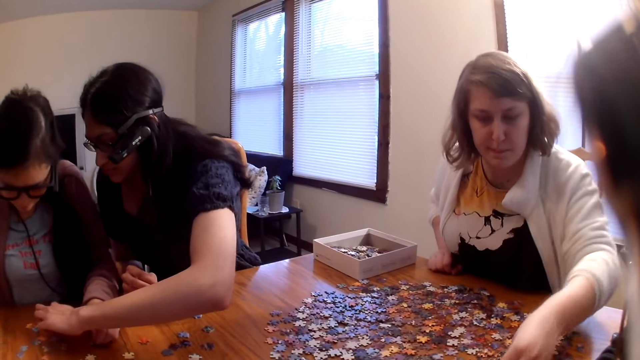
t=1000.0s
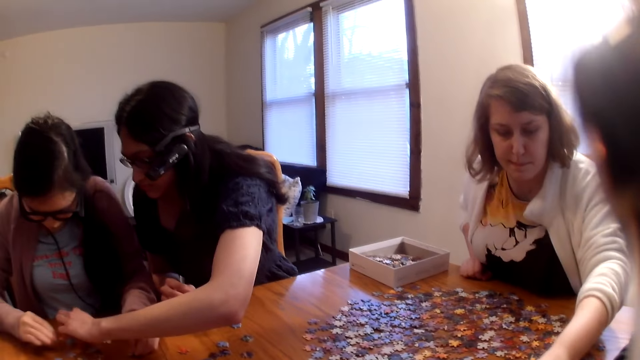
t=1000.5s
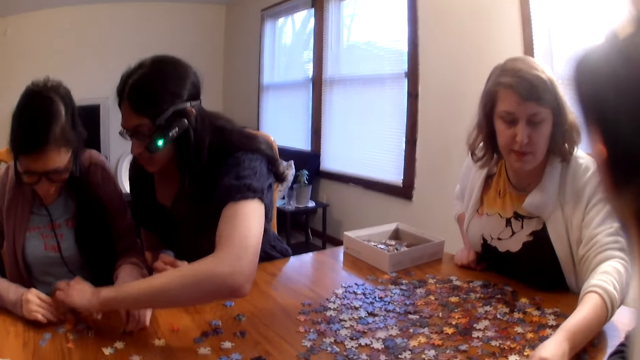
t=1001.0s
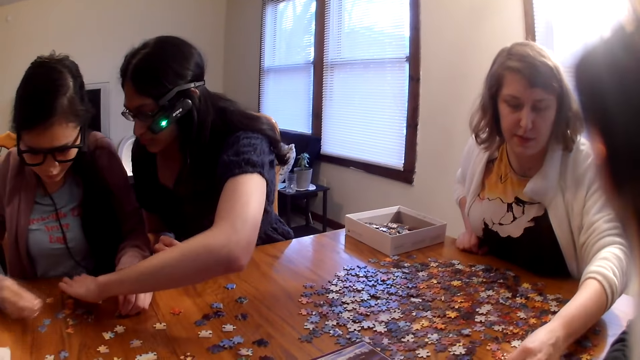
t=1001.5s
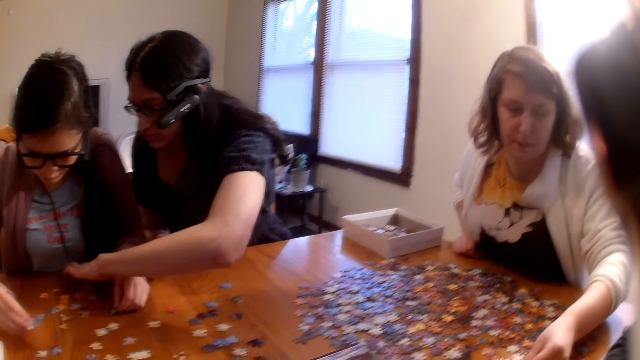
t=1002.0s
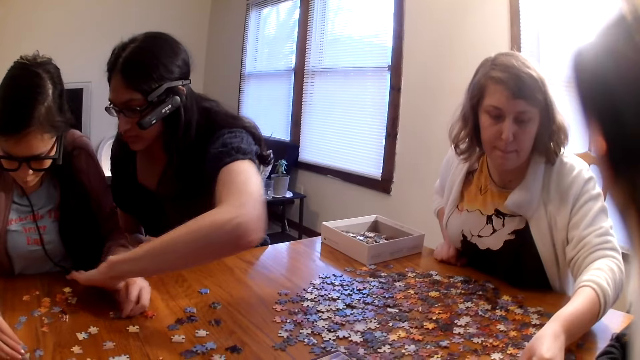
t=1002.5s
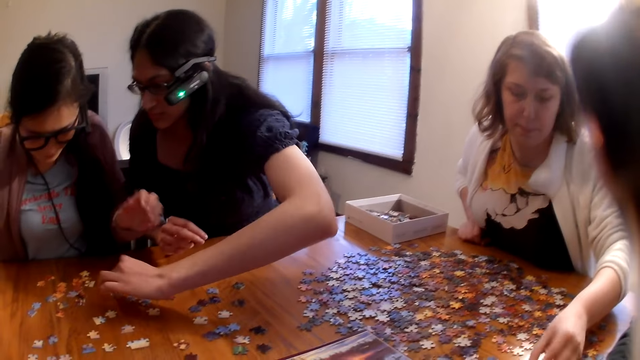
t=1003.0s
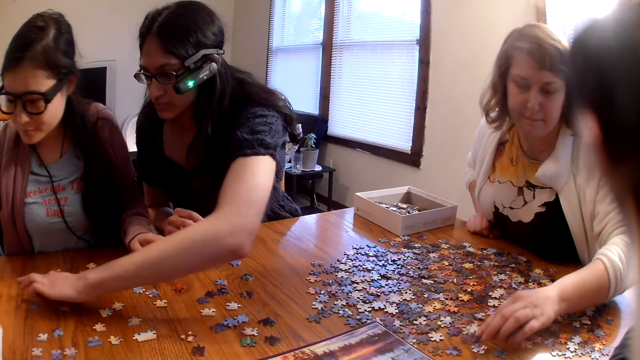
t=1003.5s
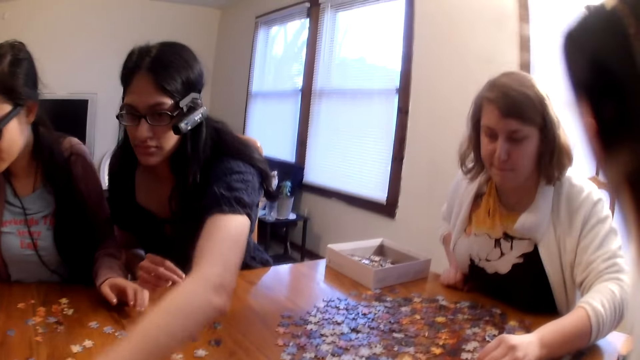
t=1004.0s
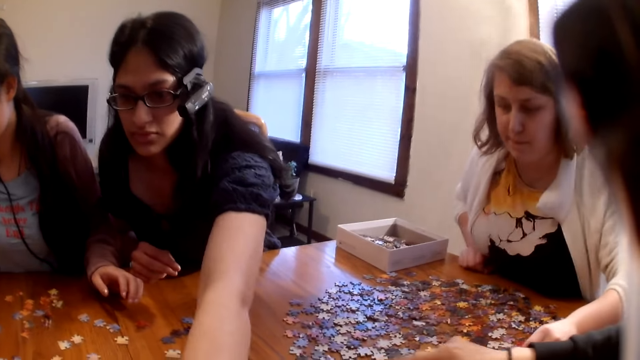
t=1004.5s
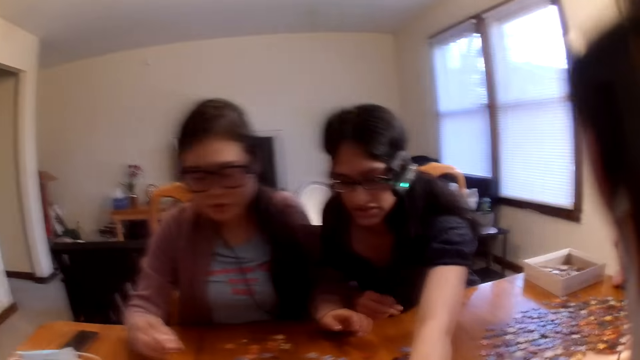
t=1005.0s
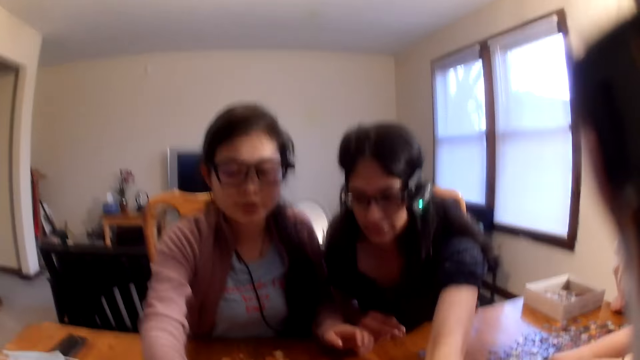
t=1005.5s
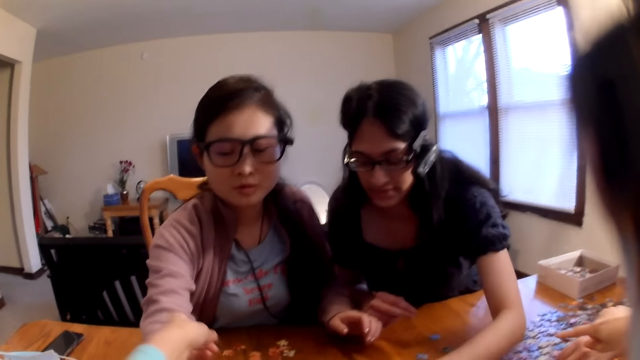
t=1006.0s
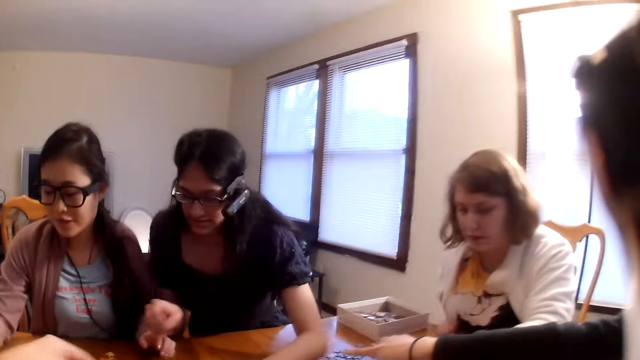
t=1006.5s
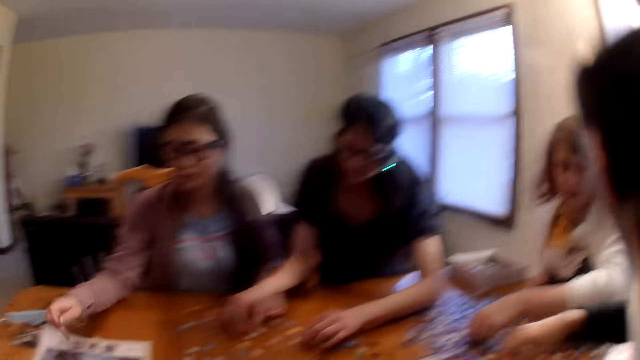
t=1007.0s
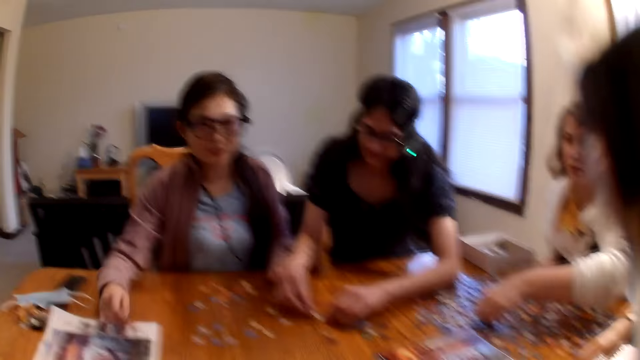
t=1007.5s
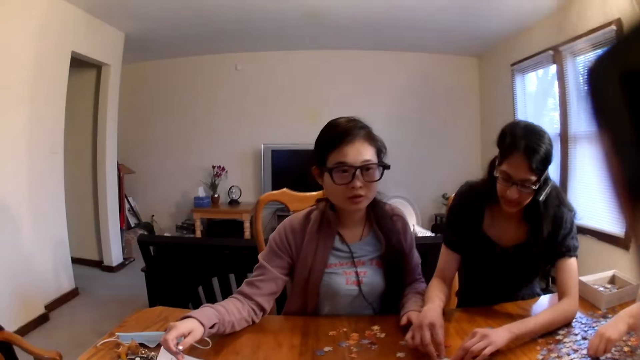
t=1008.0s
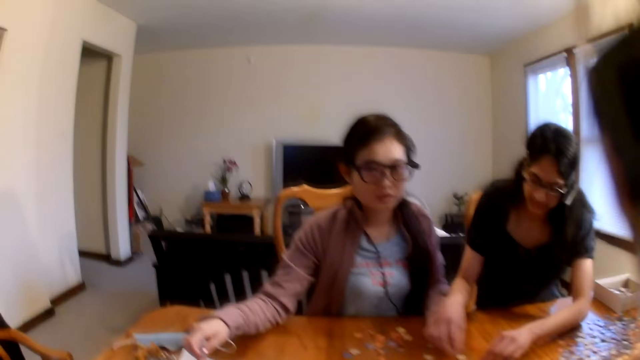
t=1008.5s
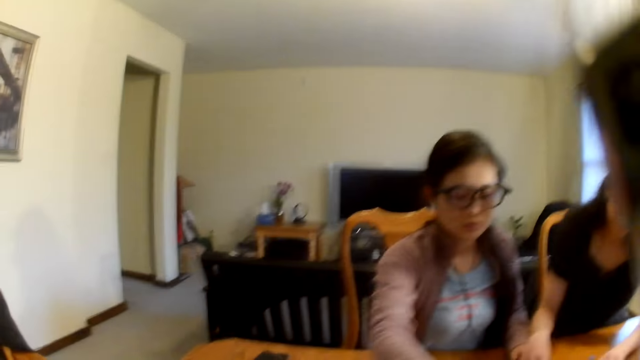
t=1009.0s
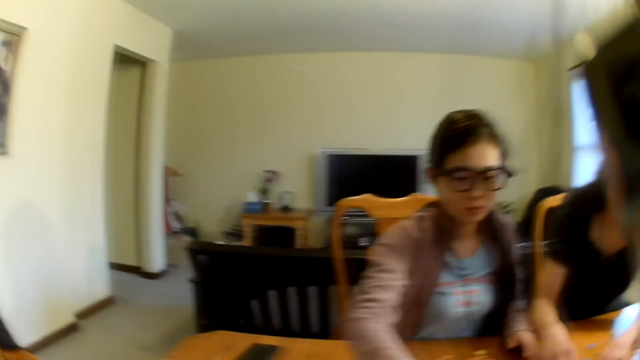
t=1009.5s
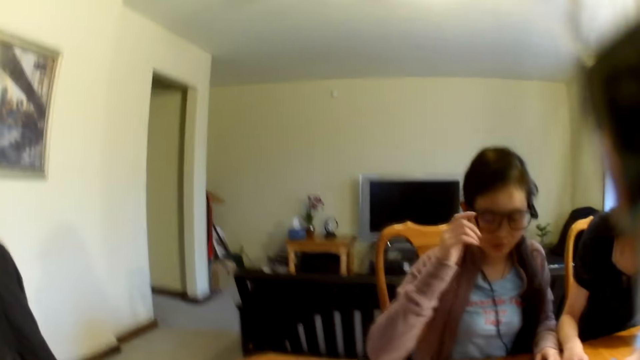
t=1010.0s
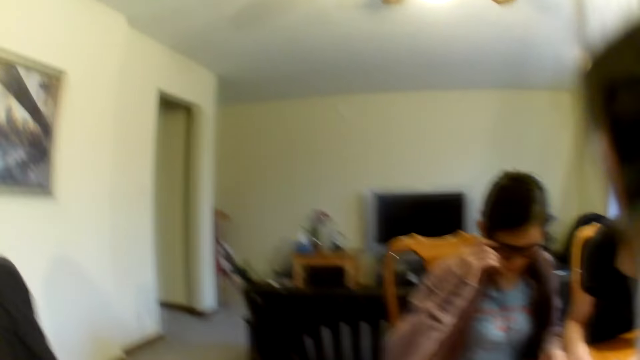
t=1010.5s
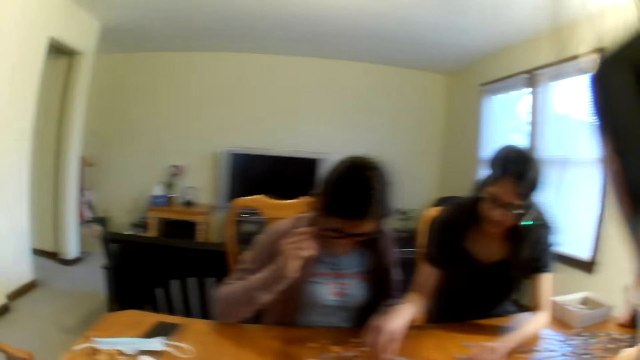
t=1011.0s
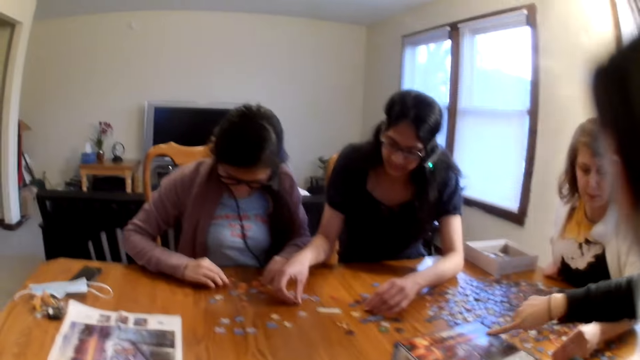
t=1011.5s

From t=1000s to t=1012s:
A woman moves a piece on the table. Another woman speaks. A third woman speaks.

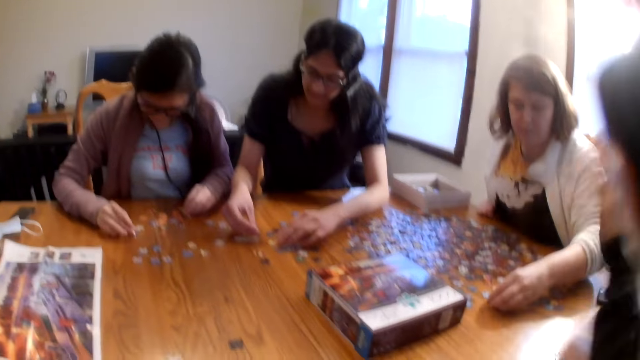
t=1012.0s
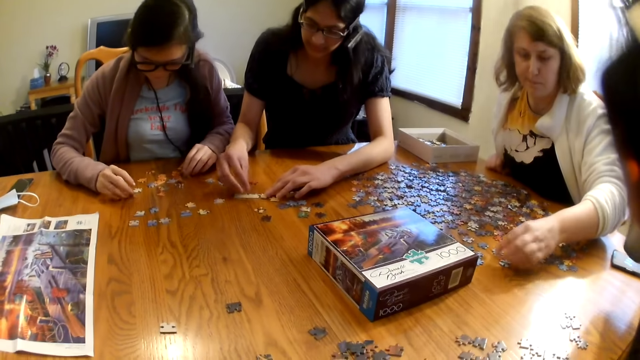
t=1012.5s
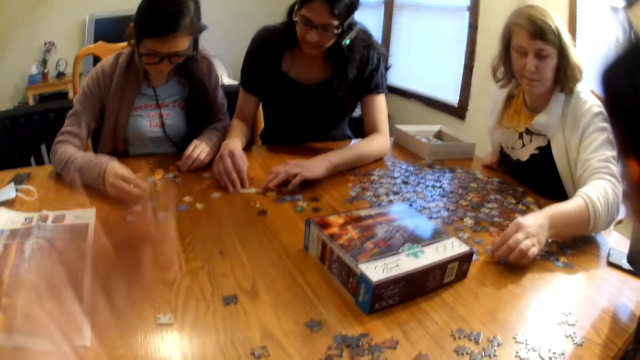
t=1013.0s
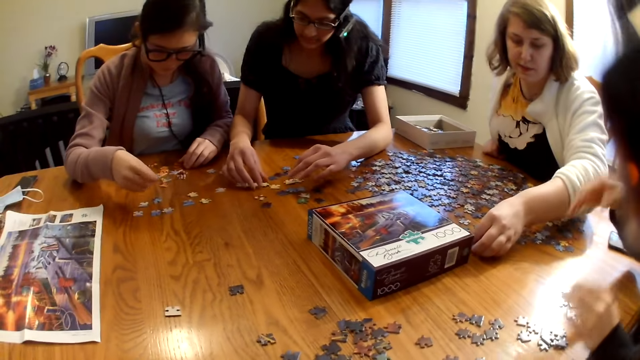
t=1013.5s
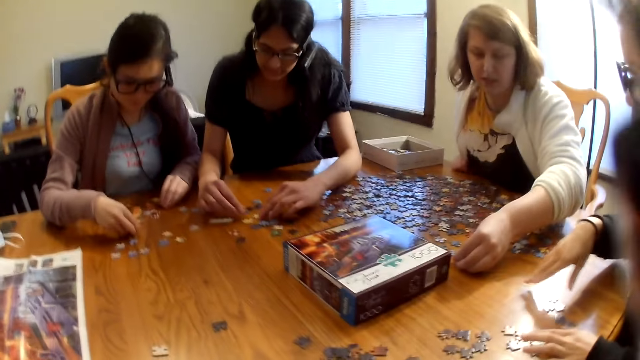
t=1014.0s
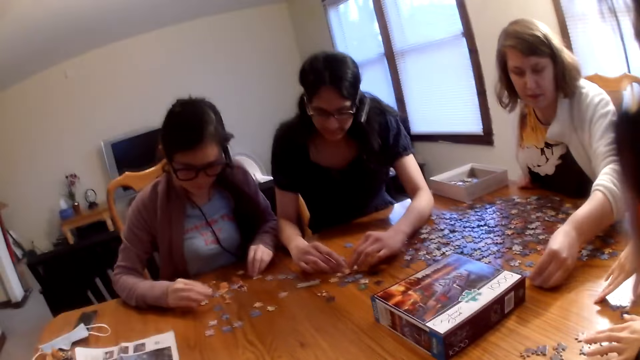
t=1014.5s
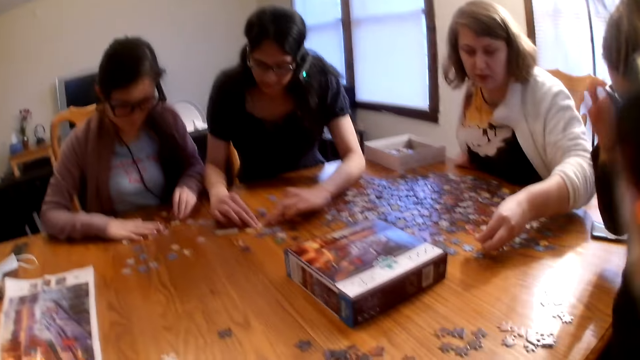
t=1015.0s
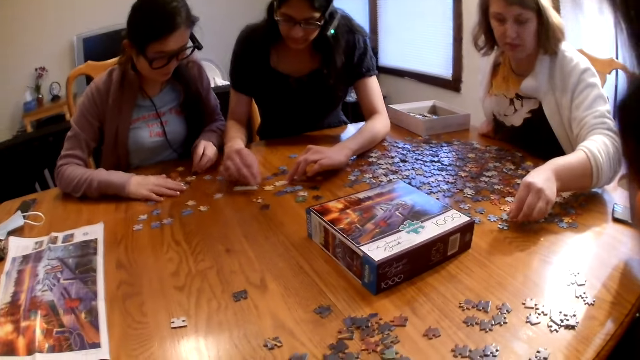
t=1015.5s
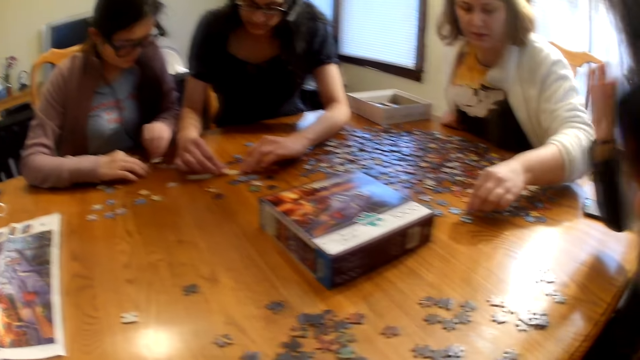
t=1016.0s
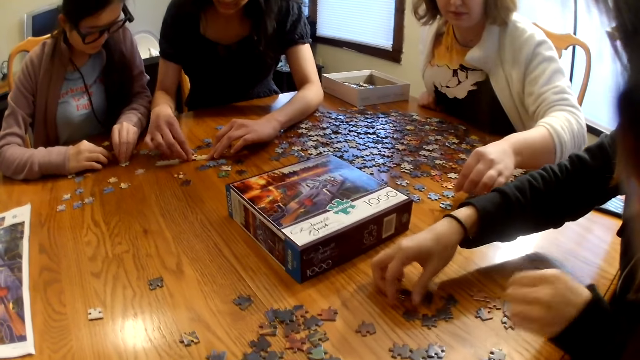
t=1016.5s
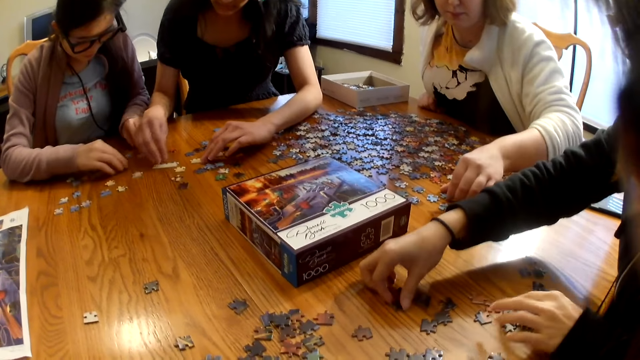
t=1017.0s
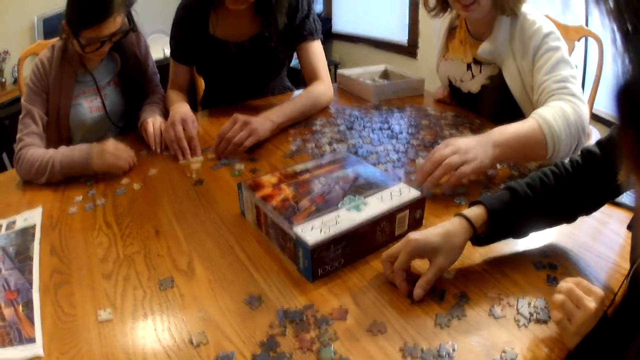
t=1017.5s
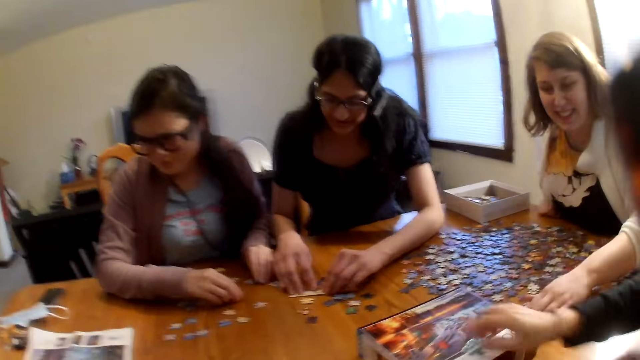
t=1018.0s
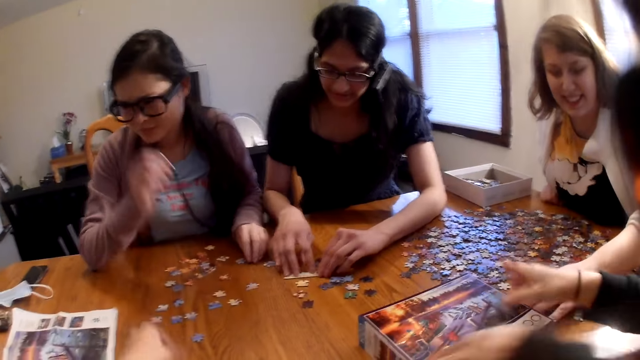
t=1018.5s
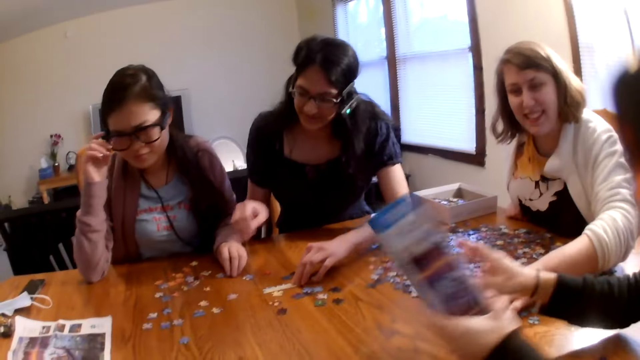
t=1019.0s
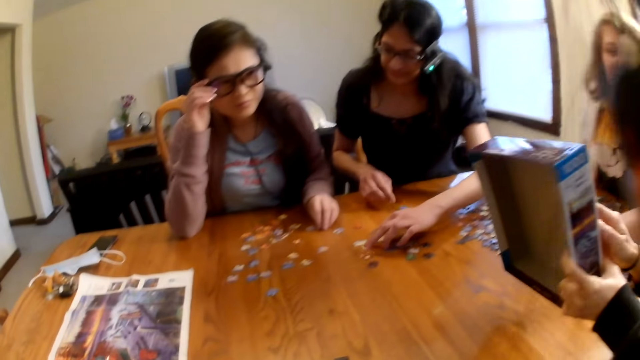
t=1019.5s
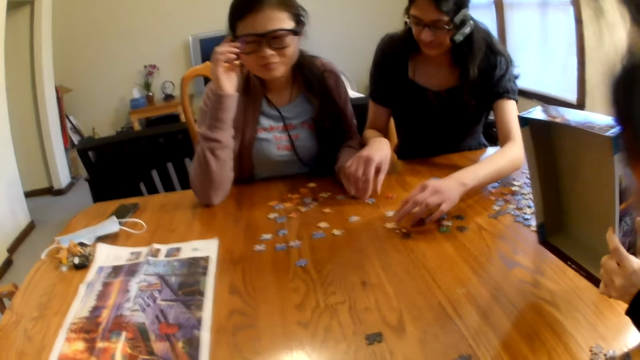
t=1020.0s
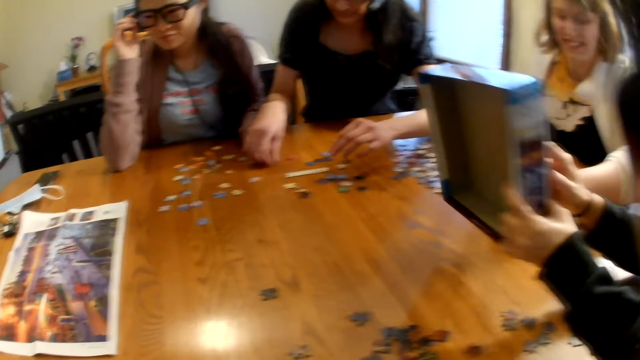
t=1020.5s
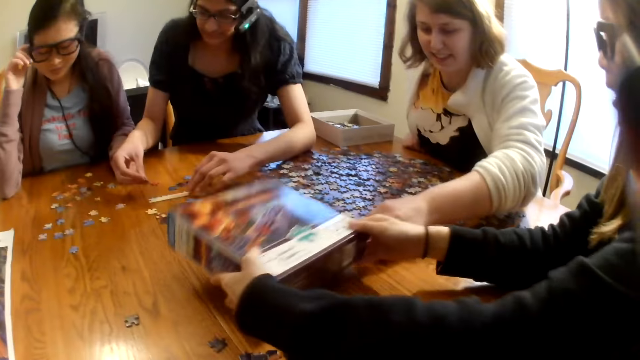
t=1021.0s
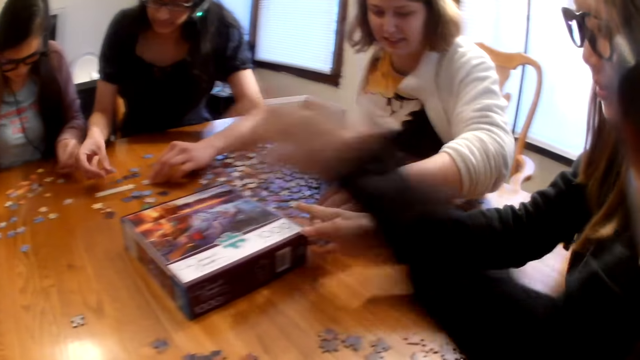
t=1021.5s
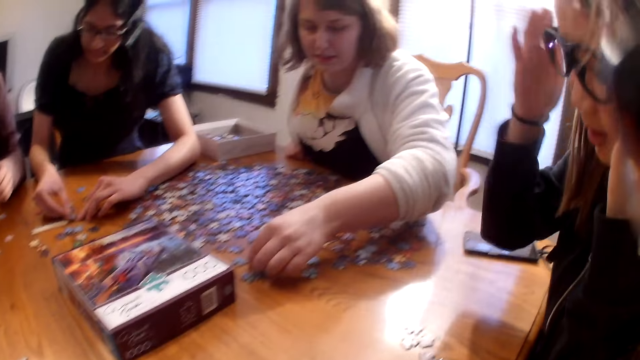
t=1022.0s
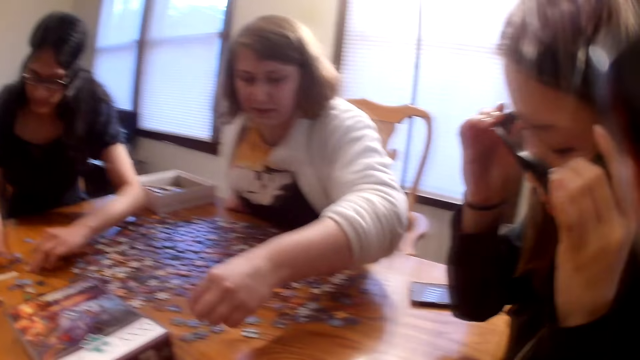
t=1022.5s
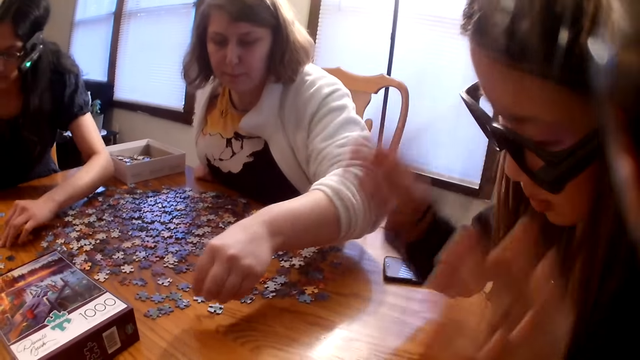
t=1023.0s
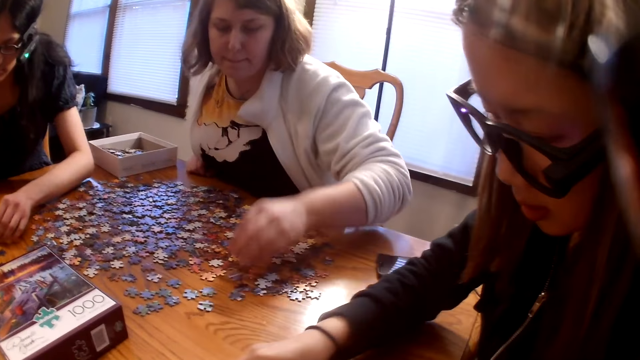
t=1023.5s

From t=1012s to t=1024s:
A woman moves a piece on the table. The camera wearer raises the hand. Another woman picks up the box from the table and places the box on the table.
